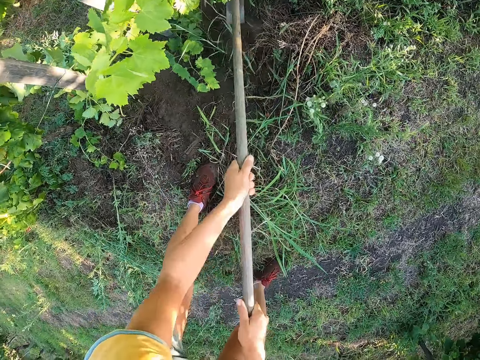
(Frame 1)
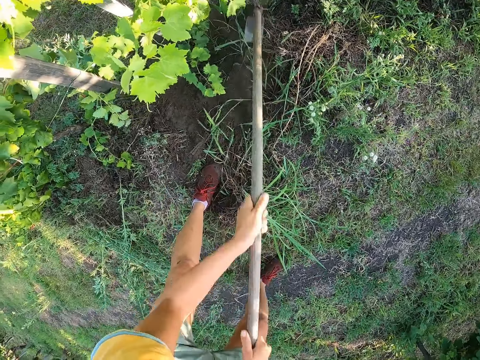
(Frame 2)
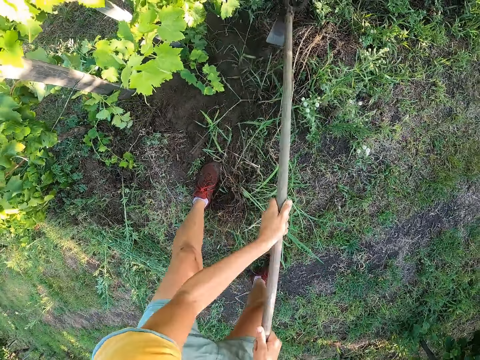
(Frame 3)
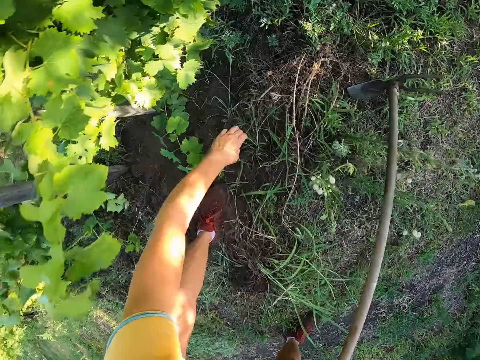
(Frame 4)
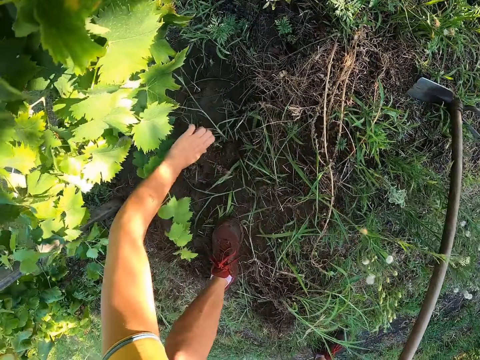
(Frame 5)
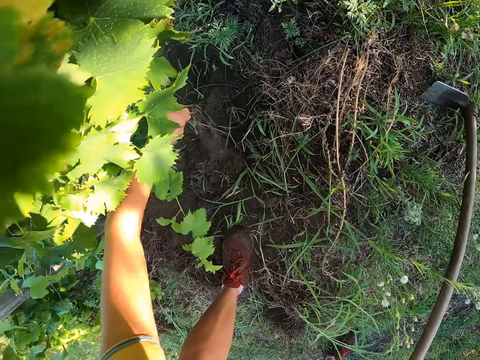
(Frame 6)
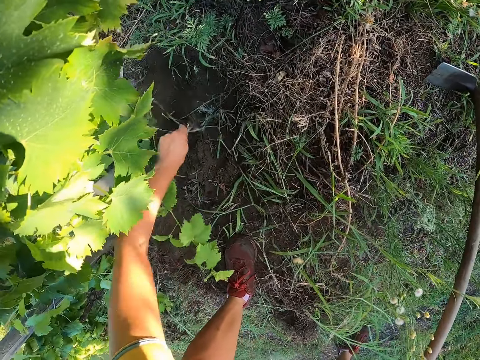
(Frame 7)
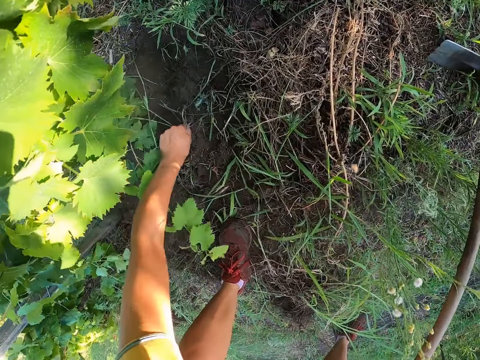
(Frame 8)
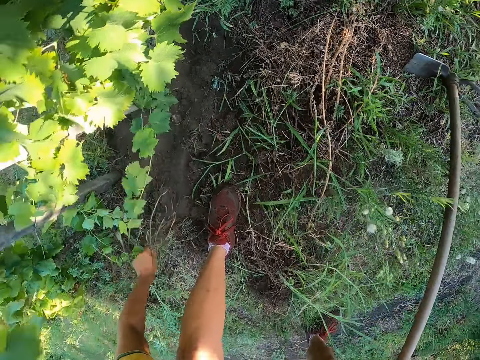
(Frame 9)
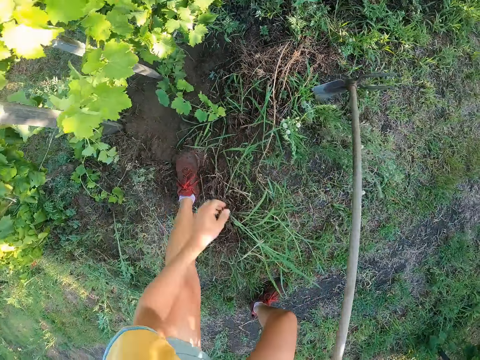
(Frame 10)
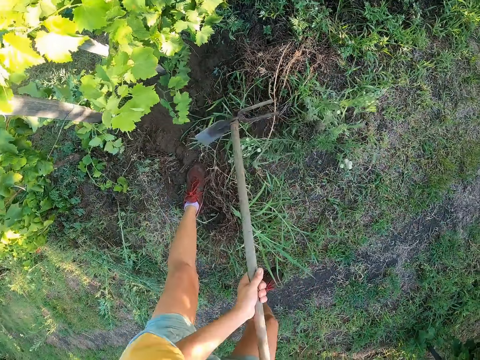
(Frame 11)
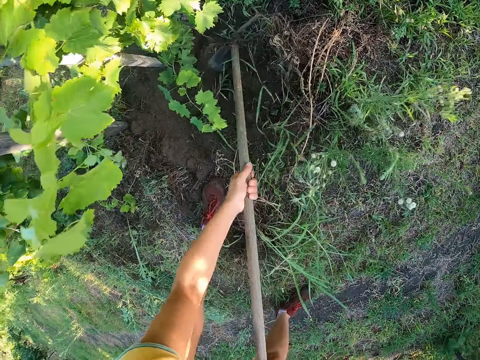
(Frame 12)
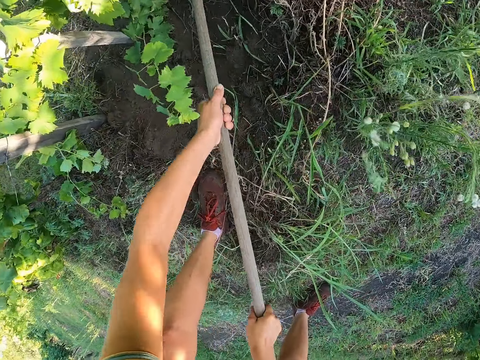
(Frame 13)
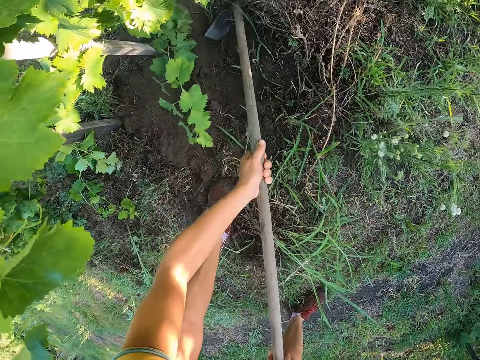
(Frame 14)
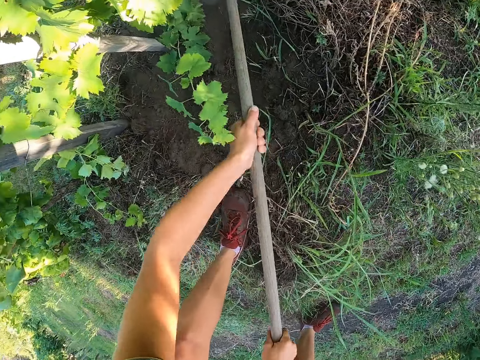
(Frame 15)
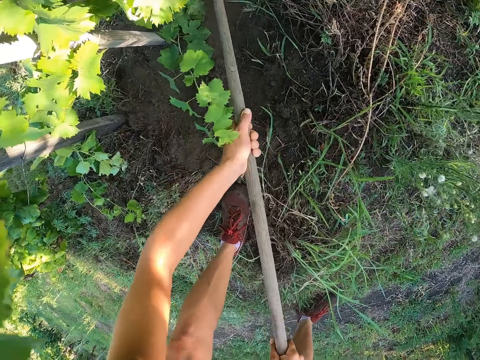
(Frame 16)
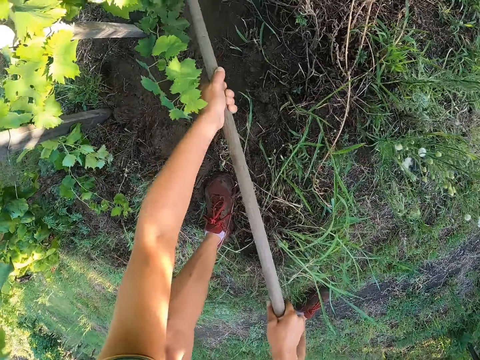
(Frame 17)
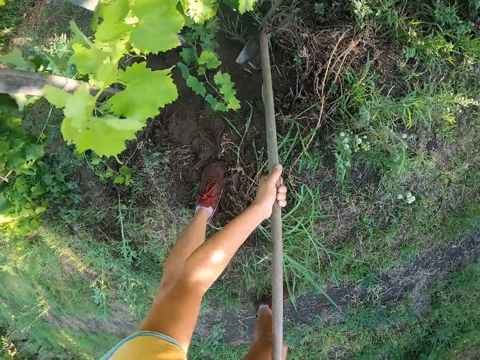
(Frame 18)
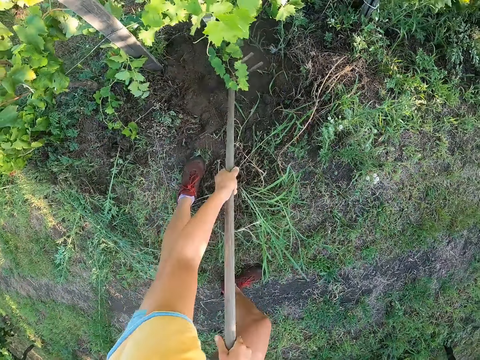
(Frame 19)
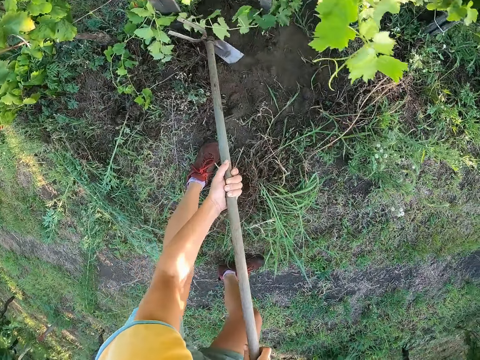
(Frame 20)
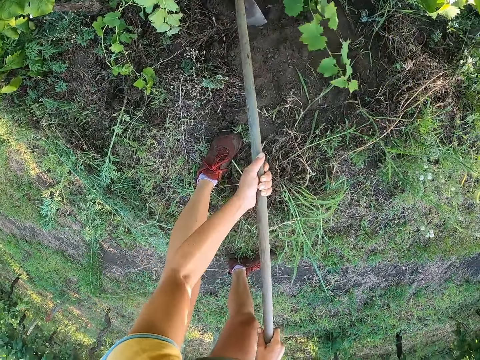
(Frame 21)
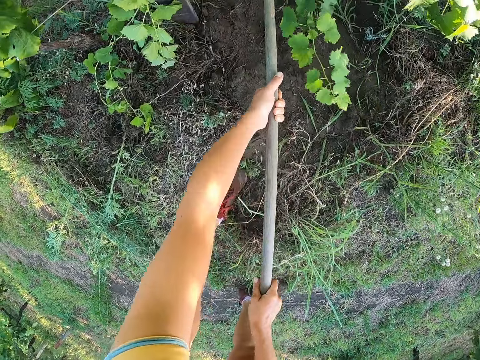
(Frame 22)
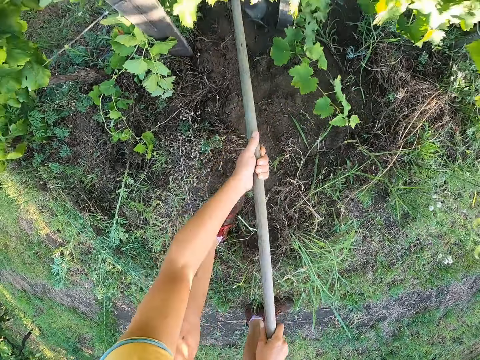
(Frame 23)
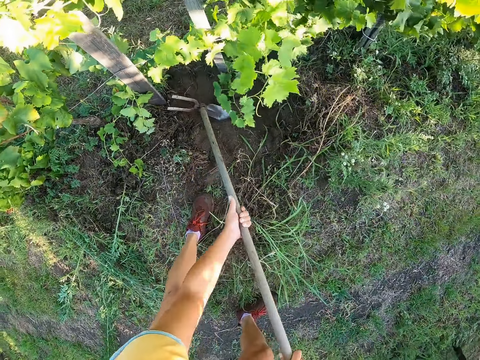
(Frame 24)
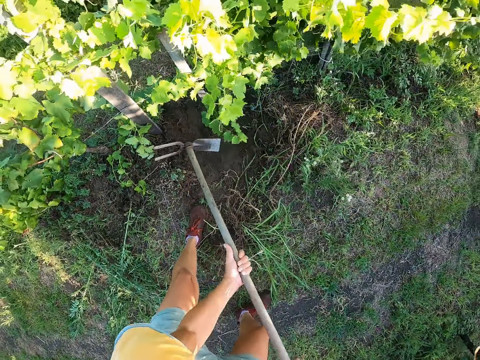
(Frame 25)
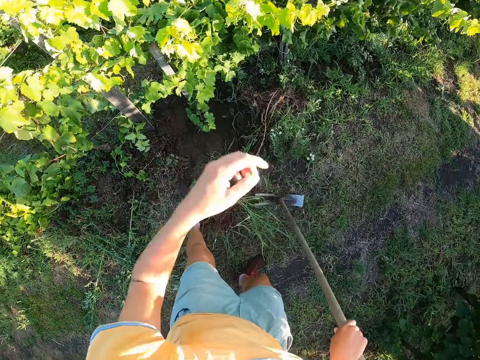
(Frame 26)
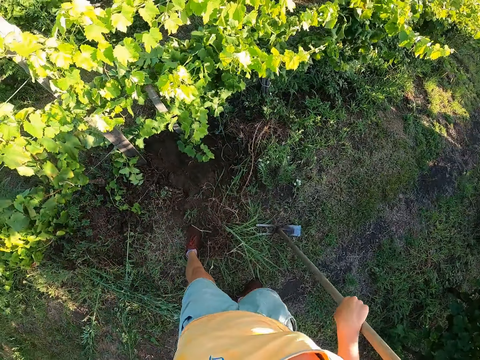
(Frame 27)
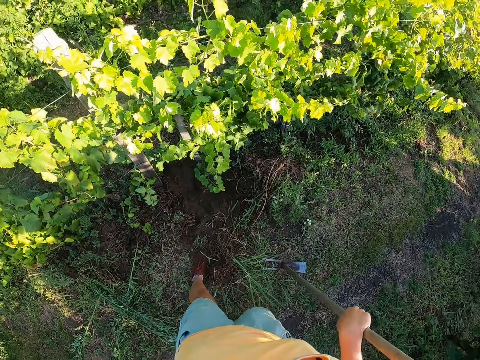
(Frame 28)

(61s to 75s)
The camera wearer picks up grass with his left hand. He uproots the grass from the ground. He grabs the gardening hoe's pole with both hands and weeds the garden with the gardening hoe in both hands. He digs the garden with the hoe. He touches his face with his left hand. He raises his left hand.
